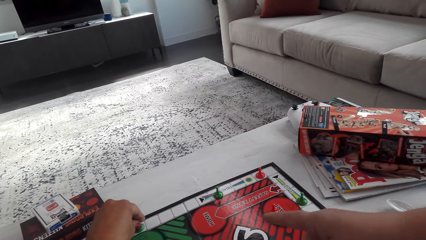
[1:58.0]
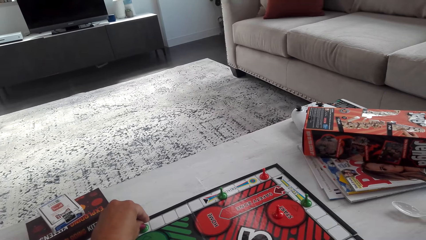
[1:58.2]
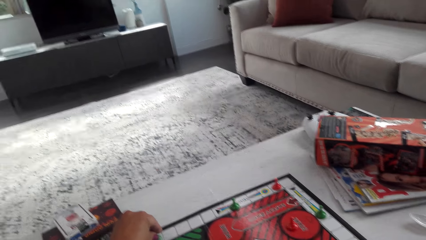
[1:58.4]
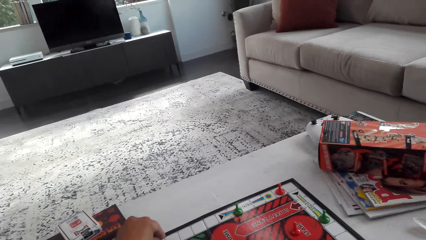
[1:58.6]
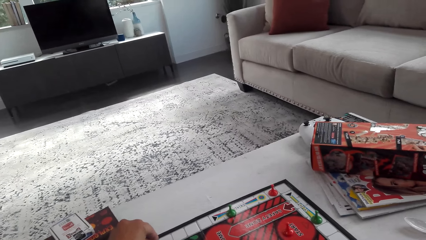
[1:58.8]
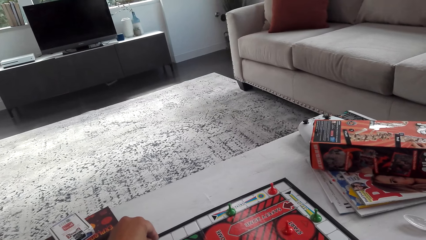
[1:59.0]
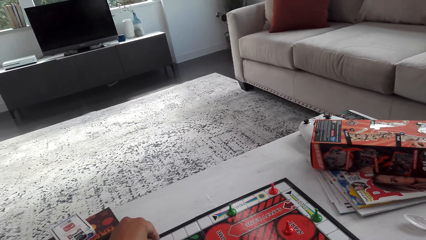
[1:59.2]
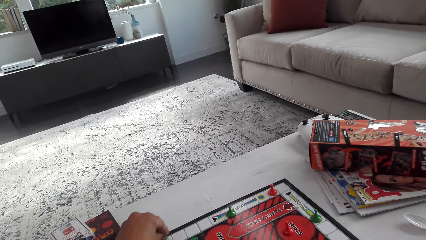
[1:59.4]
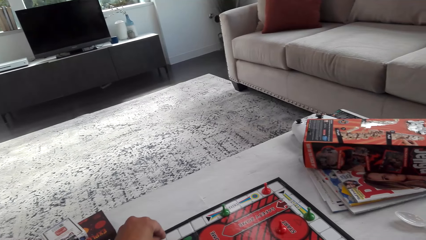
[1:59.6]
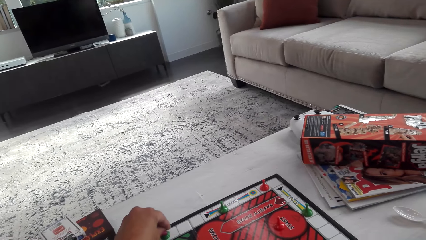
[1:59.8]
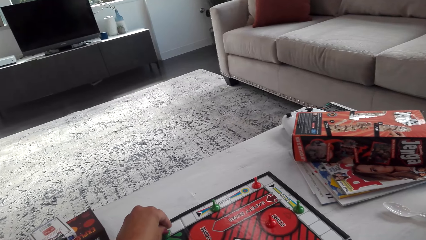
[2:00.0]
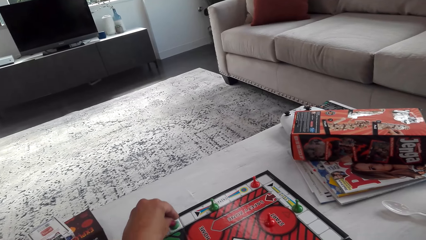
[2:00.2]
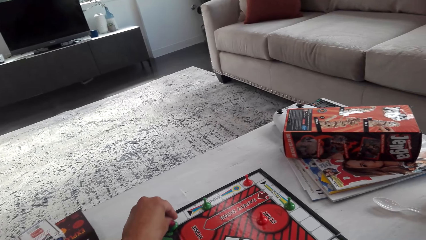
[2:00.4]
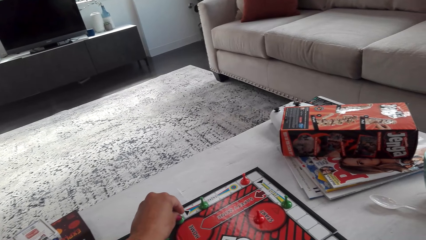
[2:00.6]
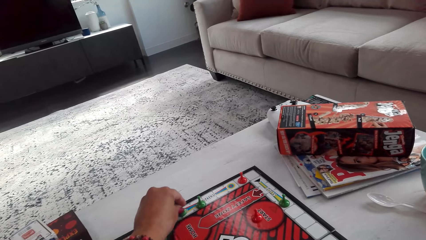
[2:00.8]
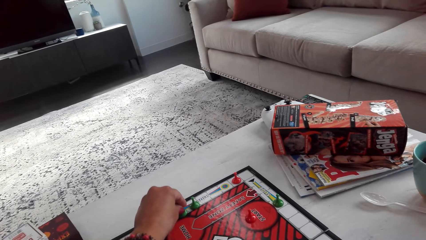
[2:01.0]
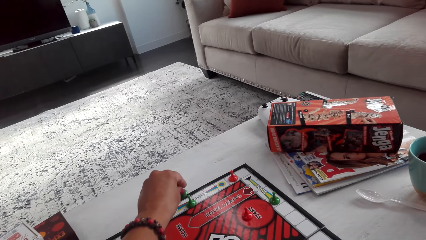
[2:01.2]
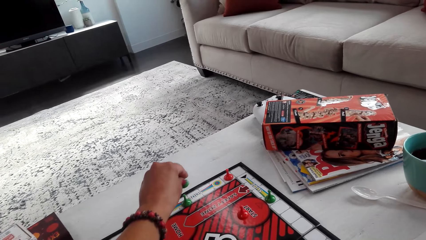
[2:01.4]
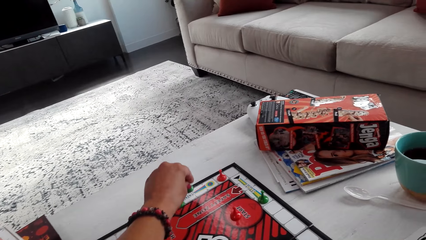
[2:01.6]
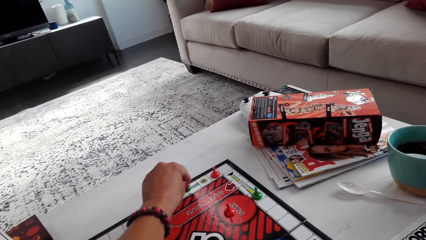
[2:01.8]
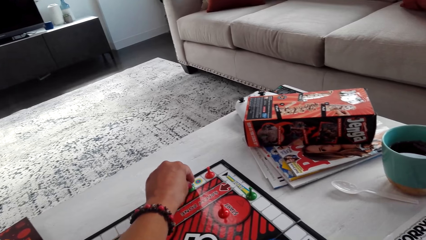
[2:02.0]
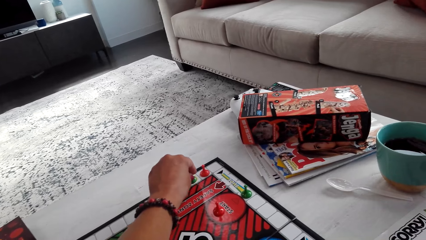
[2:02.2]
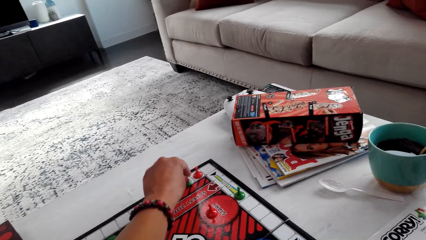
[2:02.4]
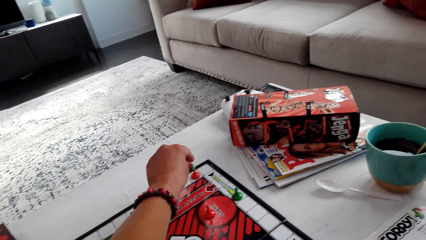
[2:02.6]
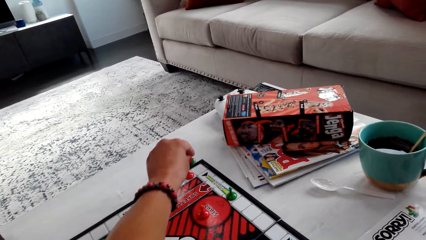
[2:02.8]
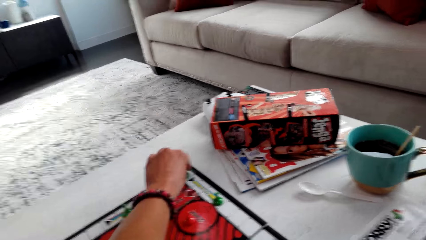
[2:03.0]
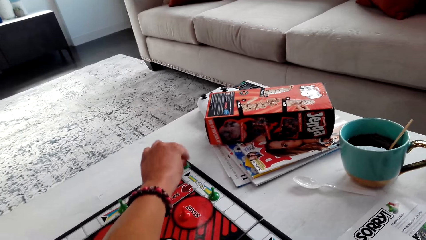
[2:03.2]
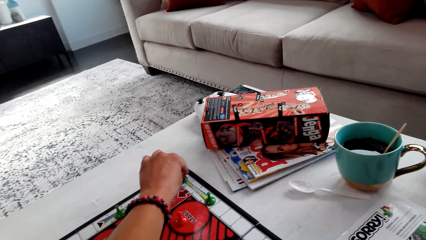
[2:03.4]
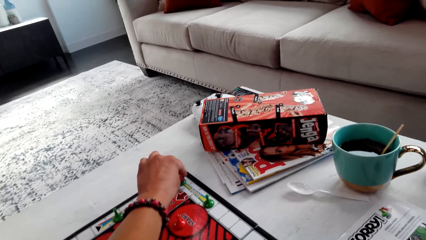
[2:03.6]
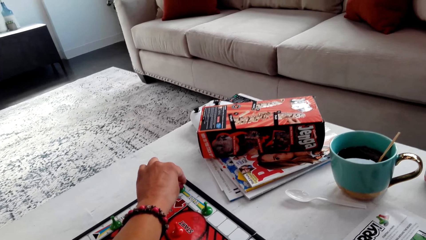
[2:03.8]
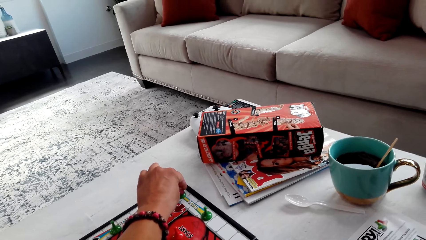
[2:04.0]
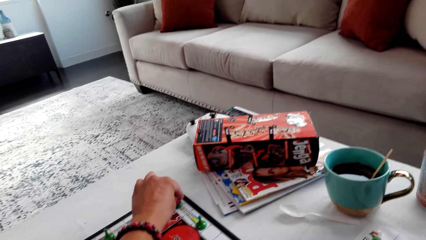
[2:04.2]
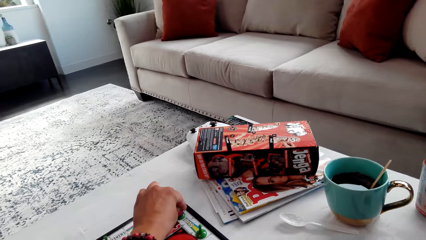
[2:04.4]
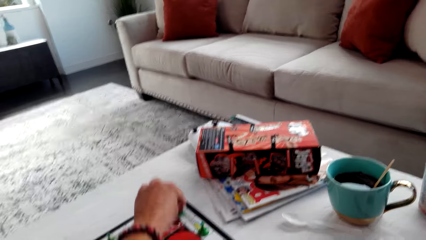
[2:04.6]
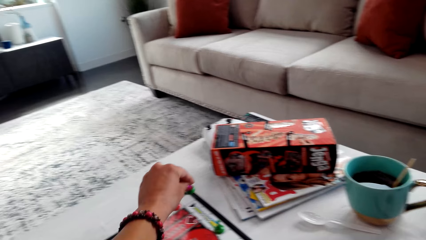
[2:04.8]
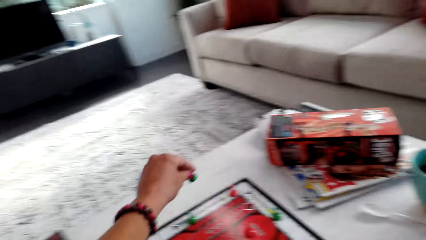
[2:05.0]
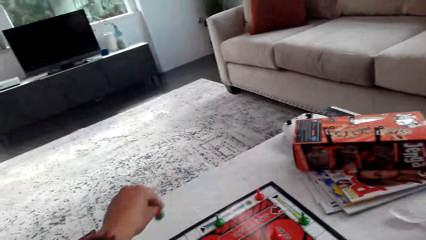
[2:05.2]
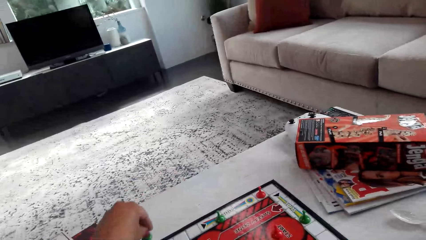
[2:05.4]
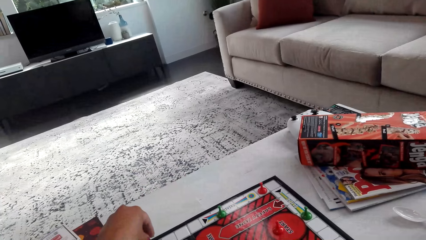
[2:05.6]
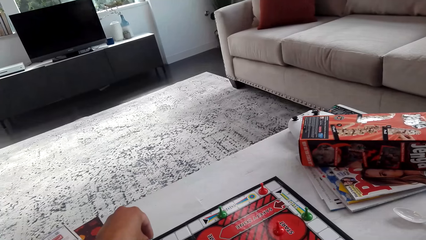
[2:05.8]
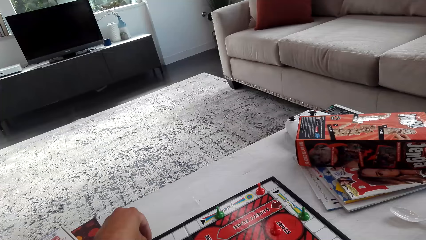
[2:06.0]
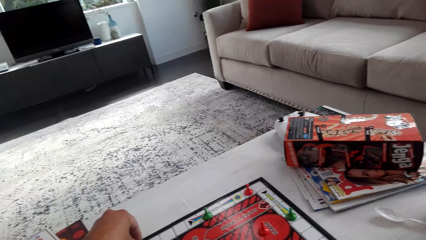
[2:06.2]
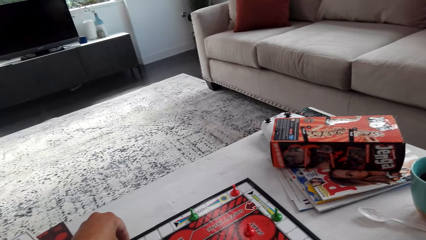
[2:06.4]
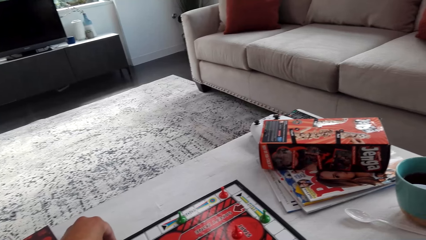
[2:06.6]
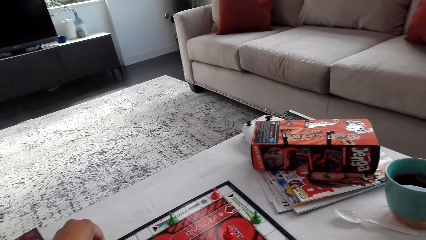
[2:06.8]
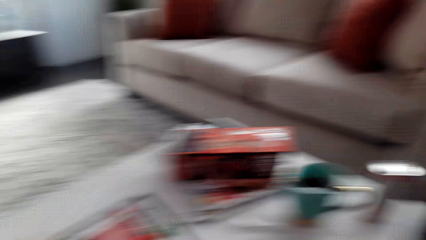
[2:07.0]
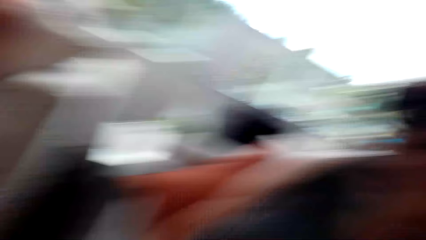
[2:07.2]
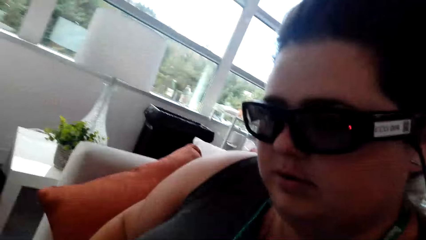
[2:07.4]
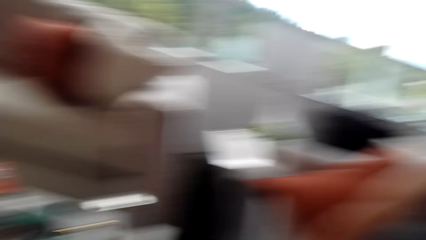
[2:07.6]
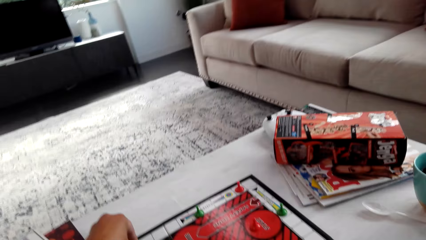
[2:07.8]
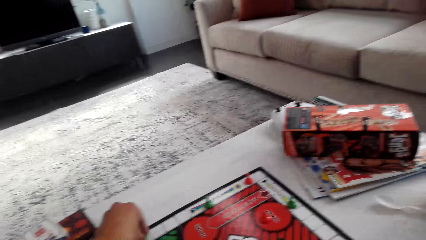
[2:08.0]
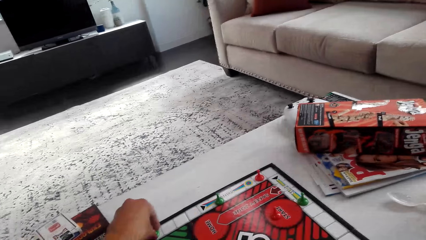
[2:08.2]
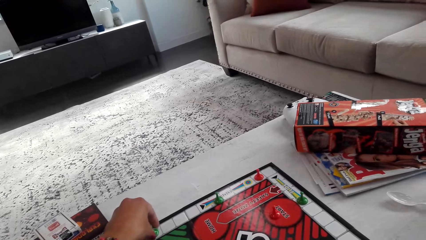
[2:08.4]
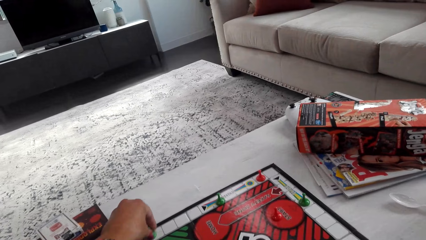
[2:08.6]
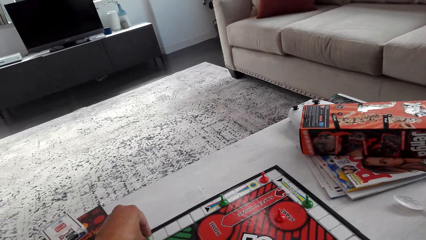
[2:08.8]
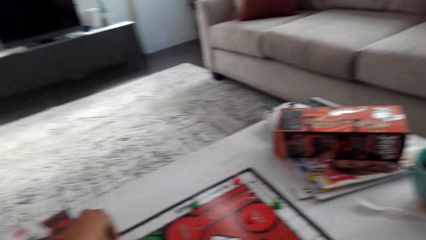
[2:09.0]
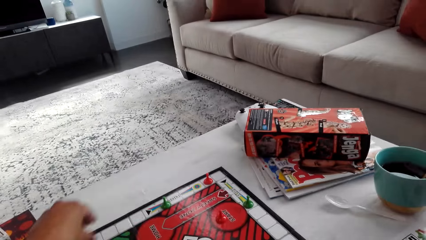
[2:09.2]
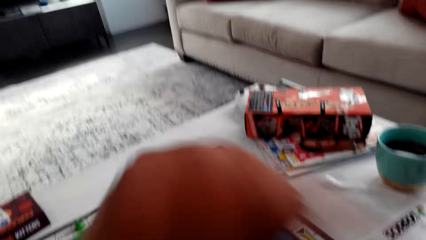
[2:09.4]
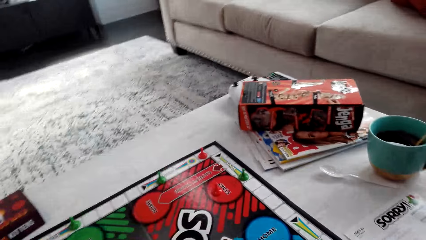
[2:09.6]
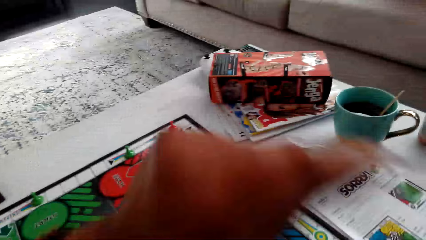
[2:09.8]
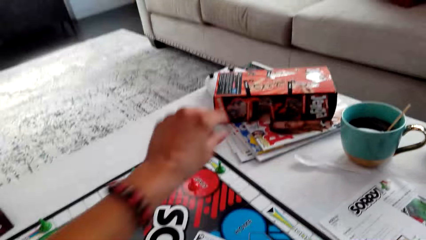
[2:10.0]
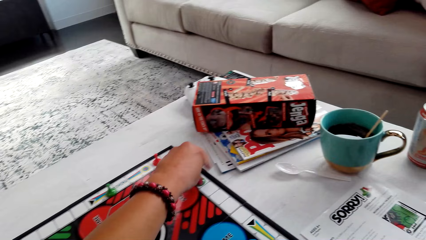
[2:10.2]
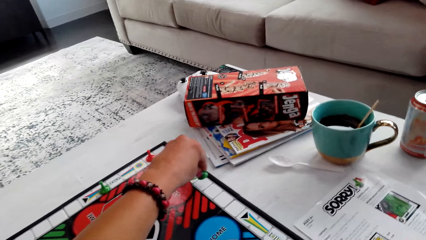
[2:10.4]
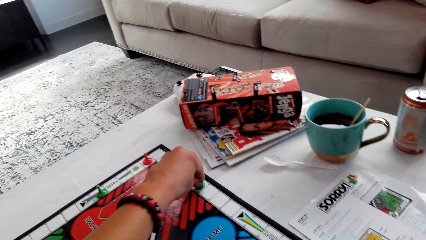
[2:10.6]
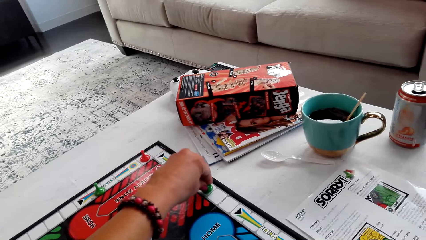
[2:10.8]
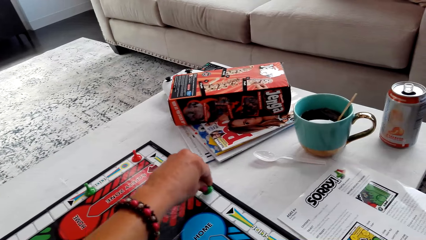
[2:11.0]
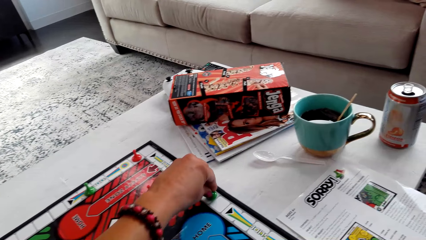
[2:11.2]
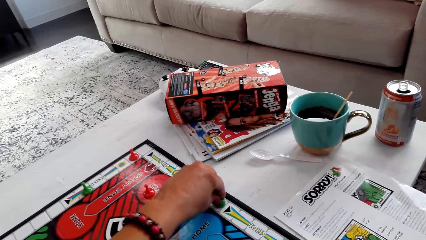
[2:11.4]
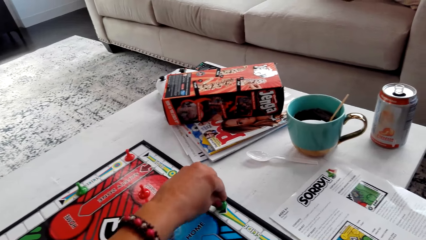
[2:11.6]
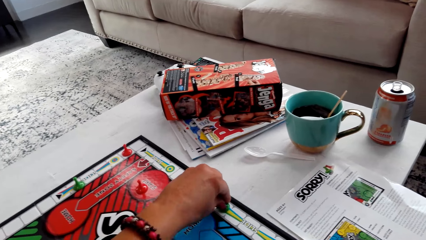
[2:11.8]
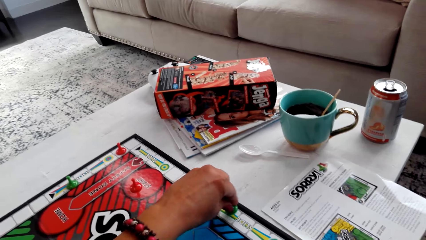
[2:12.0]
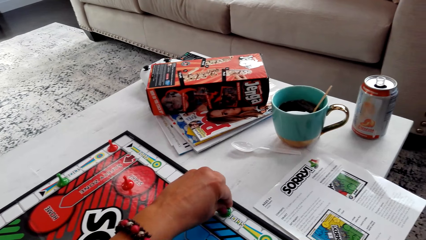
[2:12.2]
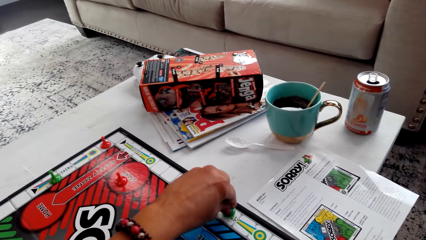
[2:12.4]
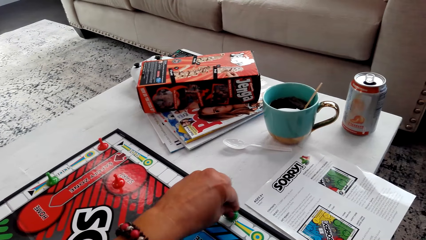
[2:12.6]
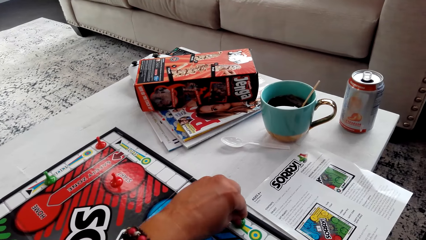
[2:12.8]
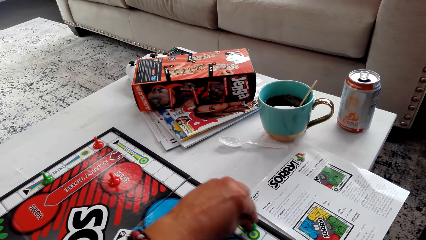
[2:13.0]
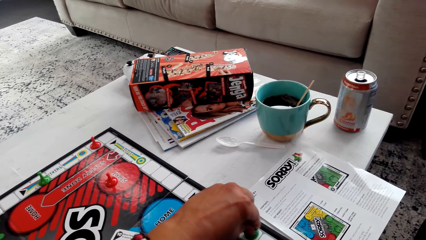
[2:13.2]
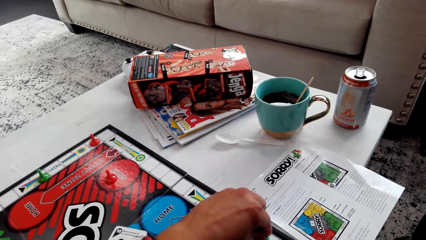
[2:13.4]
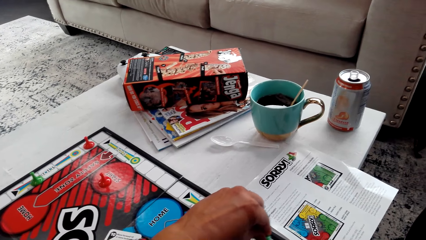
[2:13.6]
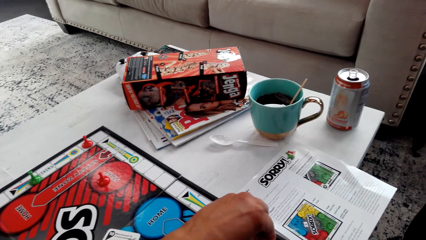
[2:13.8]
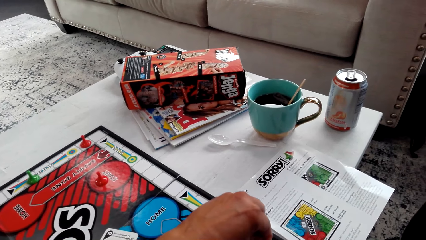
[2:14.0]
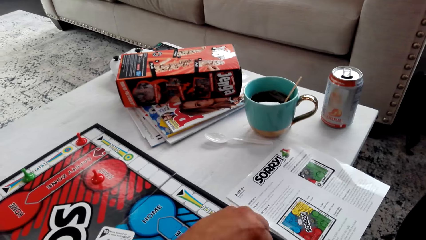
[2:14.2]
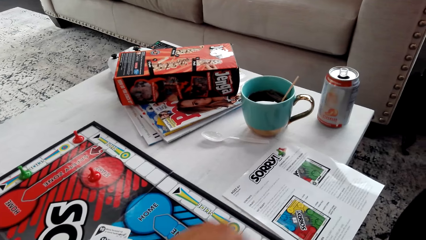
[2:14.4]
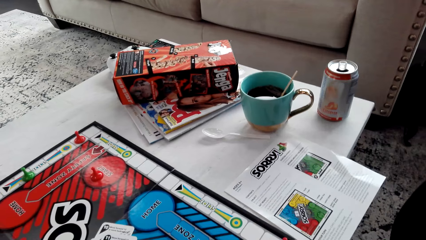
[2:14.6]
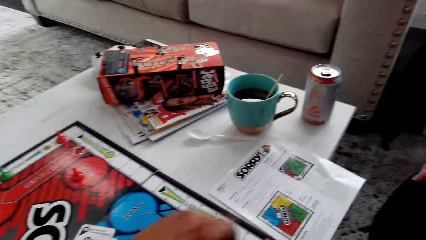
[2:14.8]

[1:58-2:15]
A woman points at the board. The camera wearer taps the pawn on the board. They look around the room.
